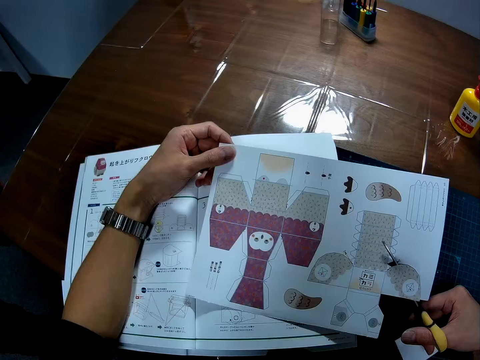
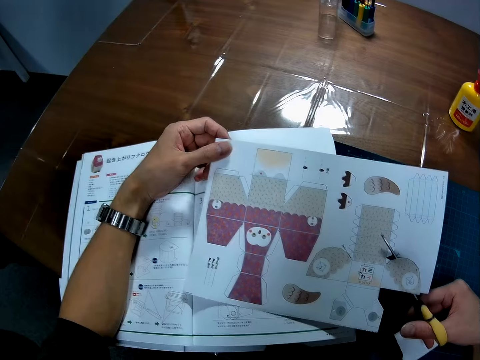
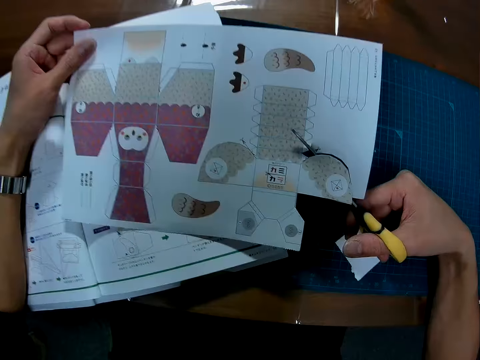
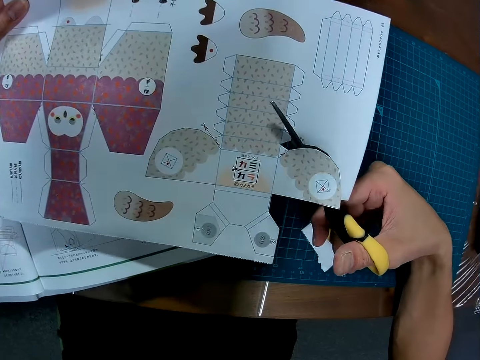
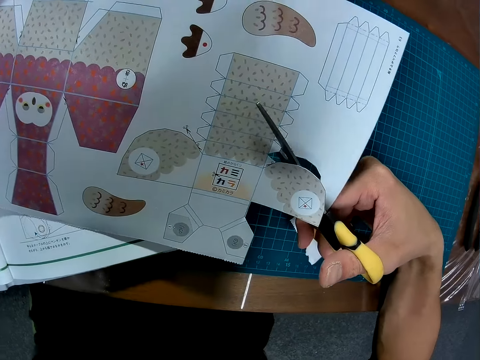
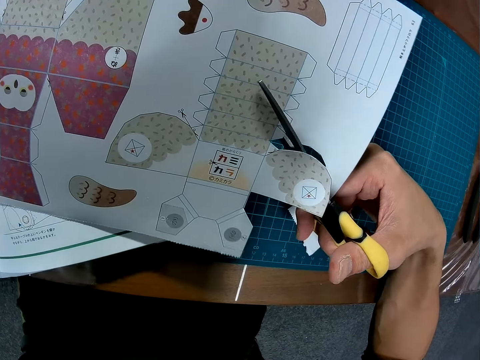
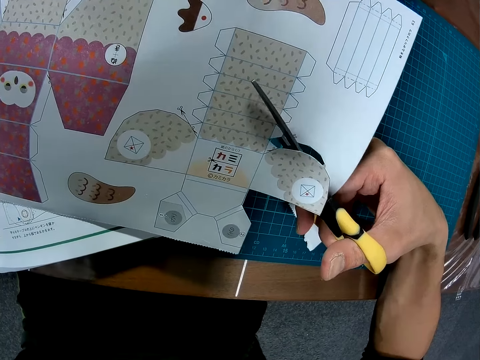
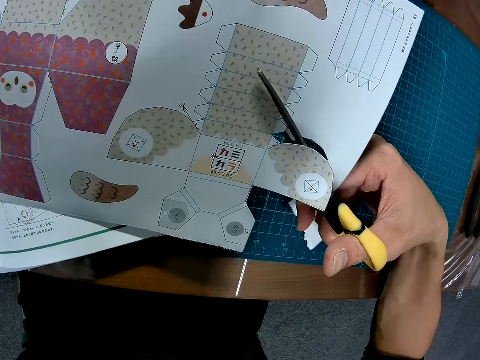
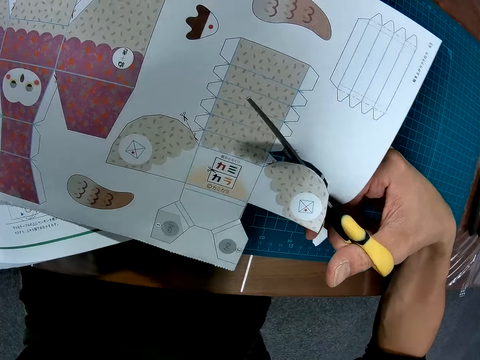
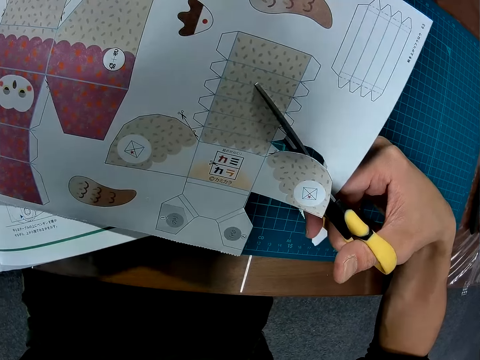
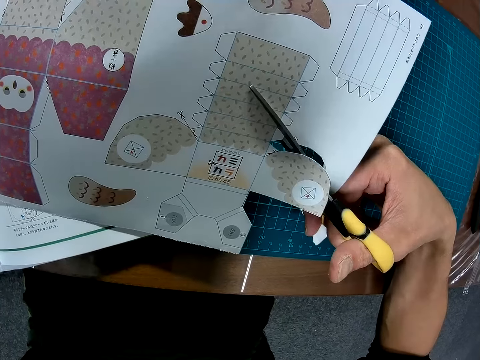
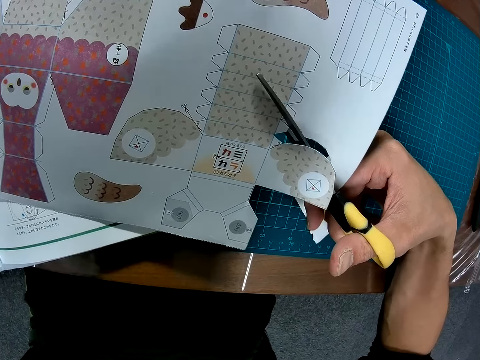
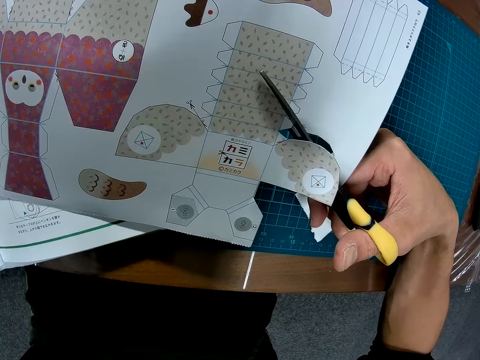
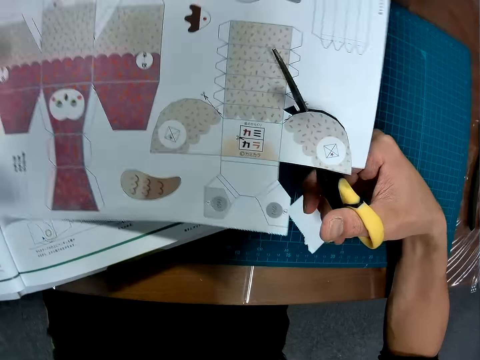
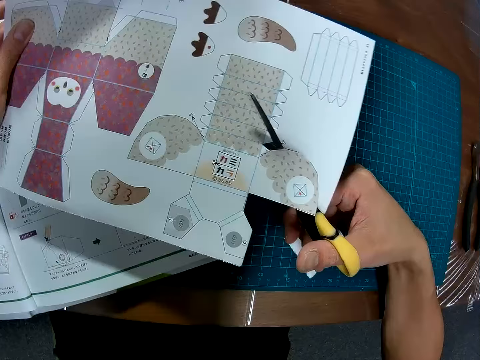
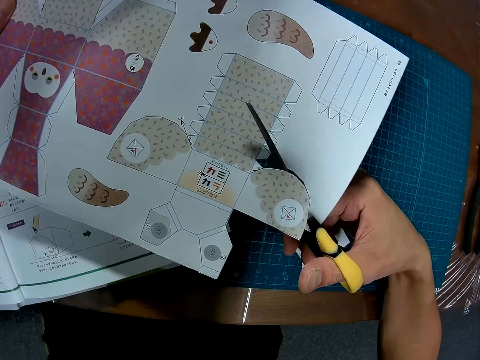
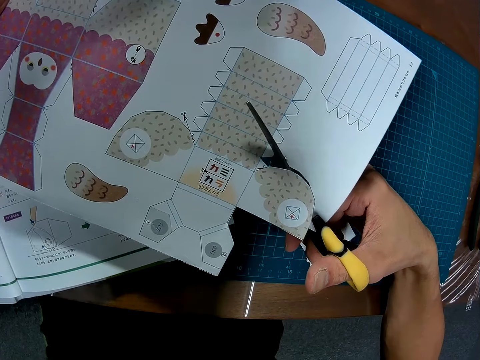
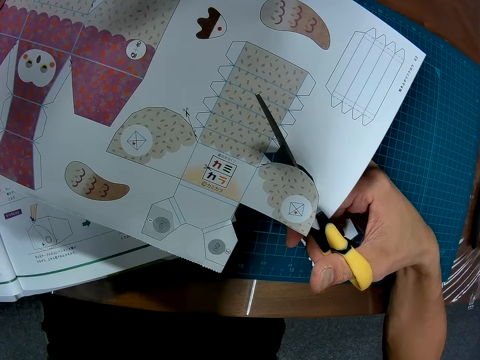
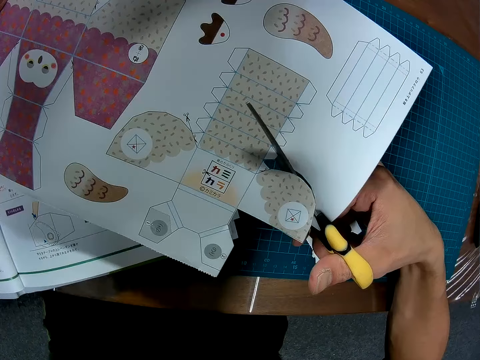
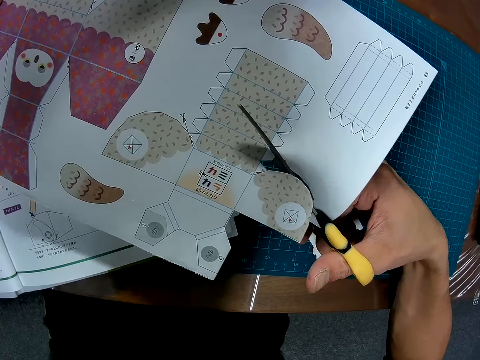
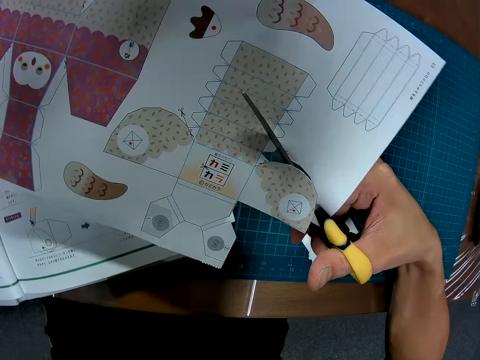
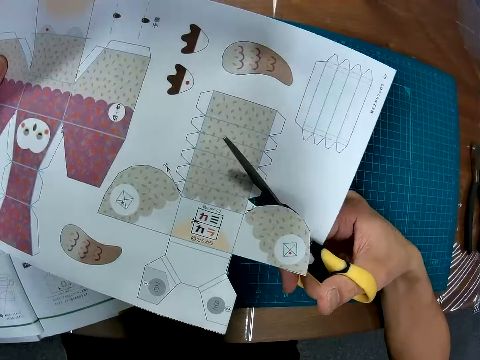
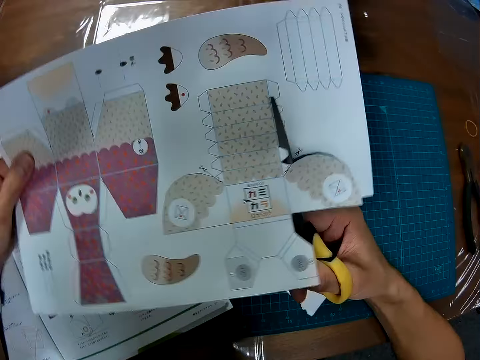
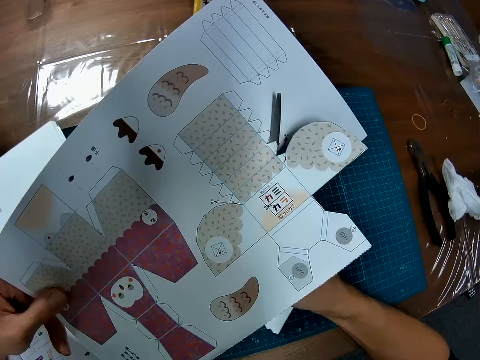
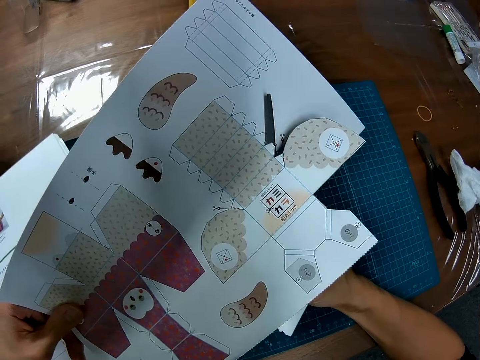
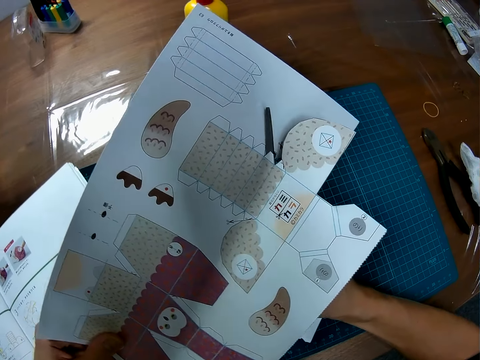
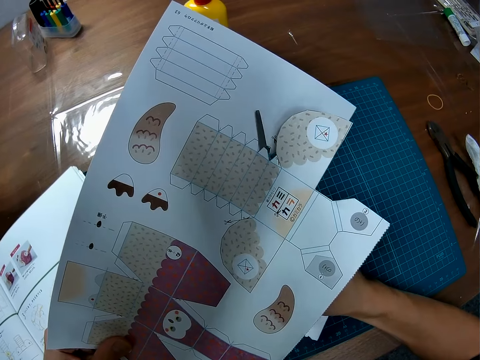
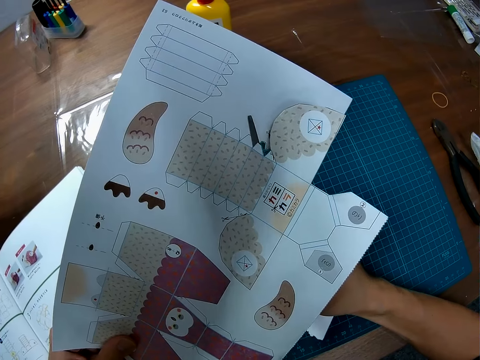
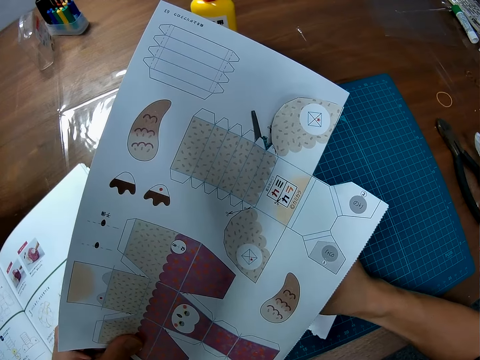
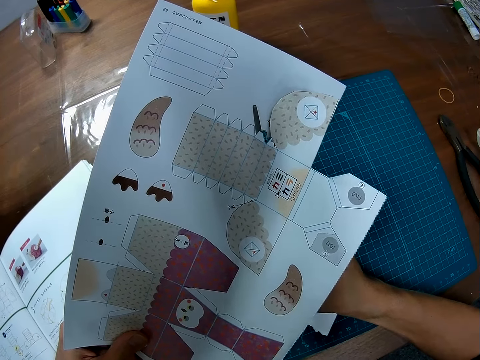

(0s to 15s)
The camera wearer cuts out a puzzle piece with the scissors. He holds a scissor with his right hand and holds a sheet or craft paper with his left hand. He turns the craft paper. He cuts the craft paper with the scissors.

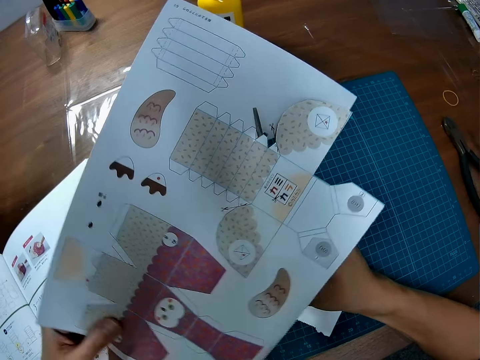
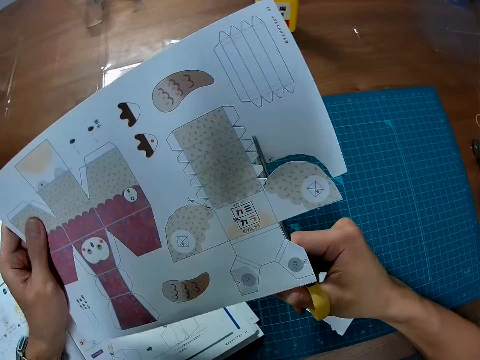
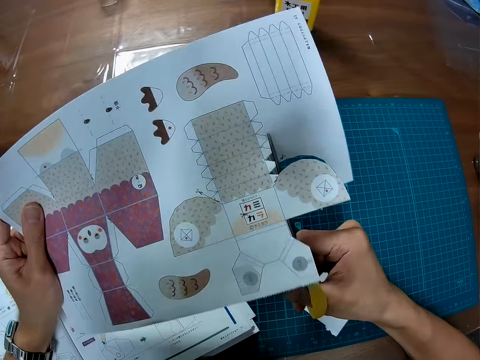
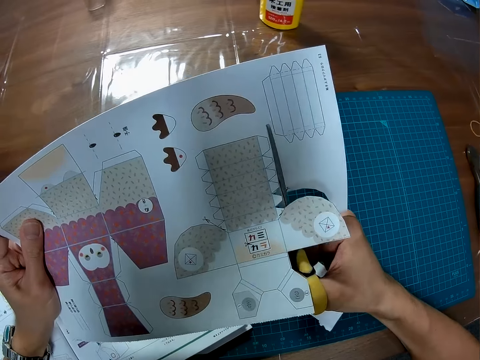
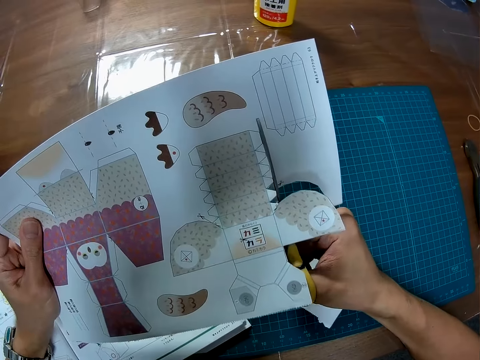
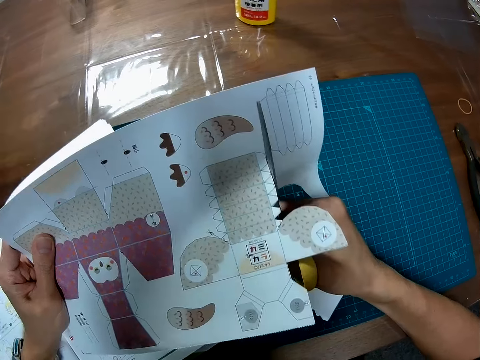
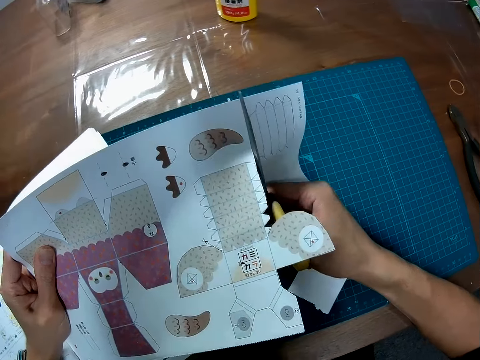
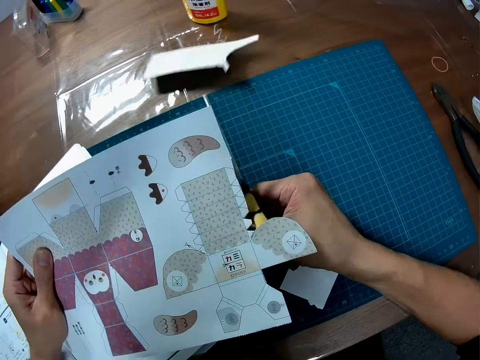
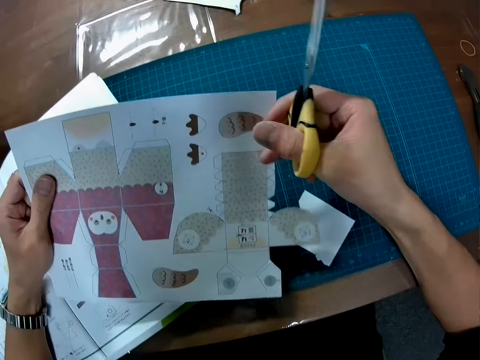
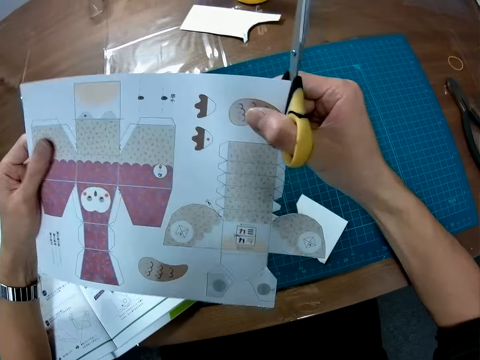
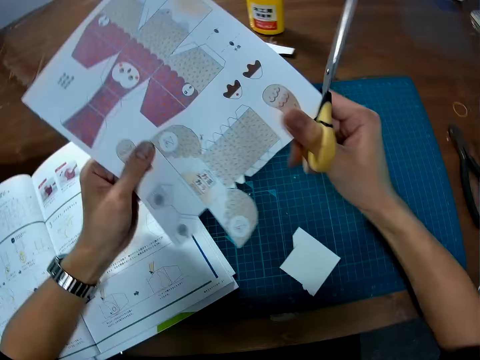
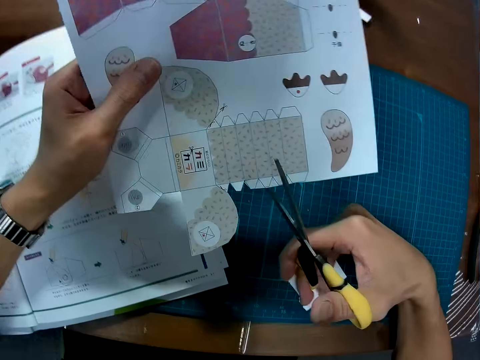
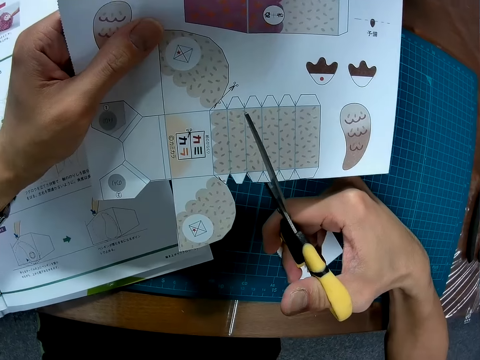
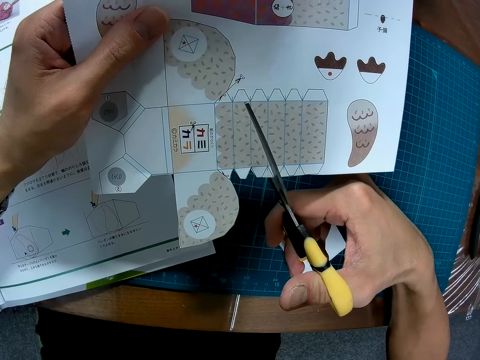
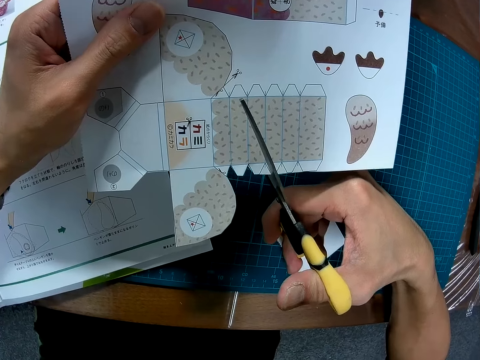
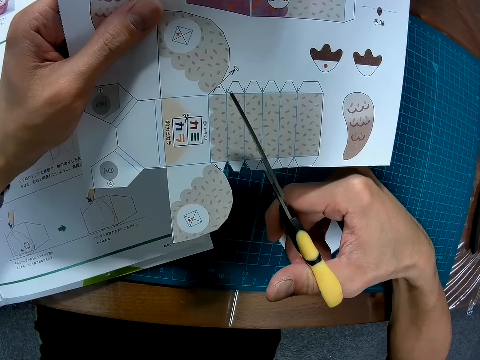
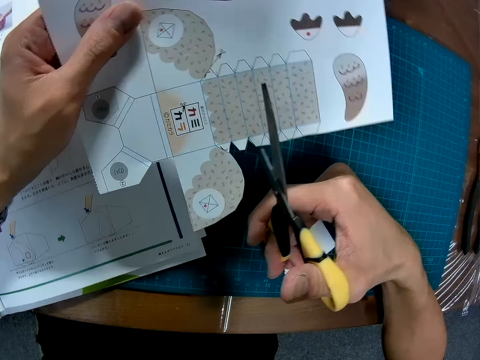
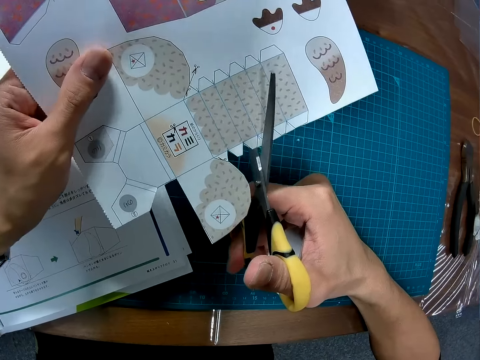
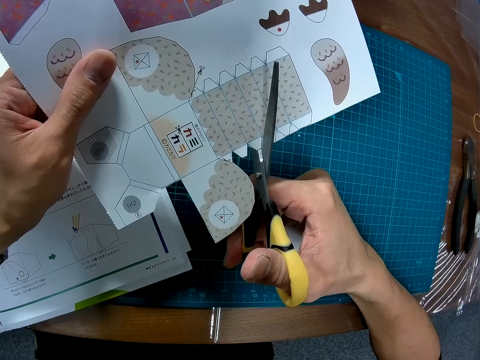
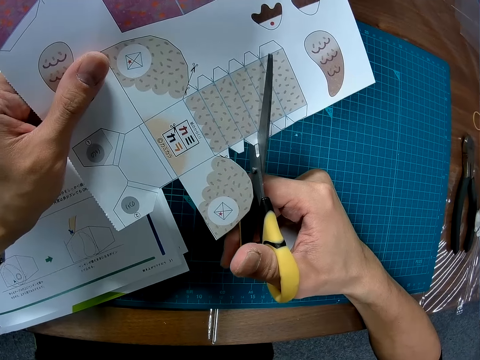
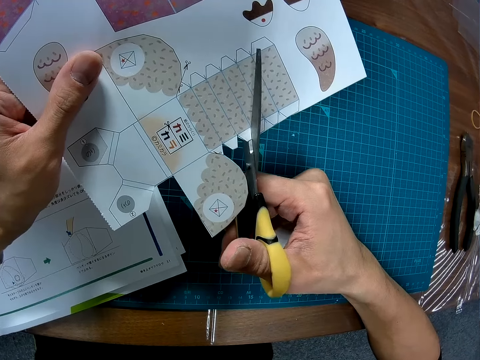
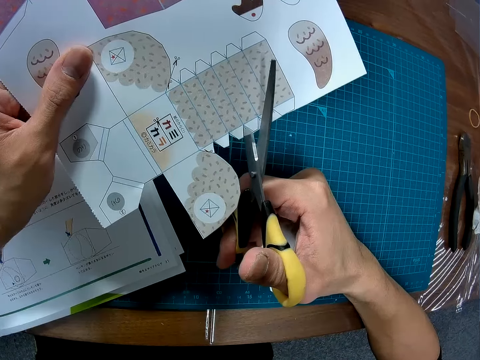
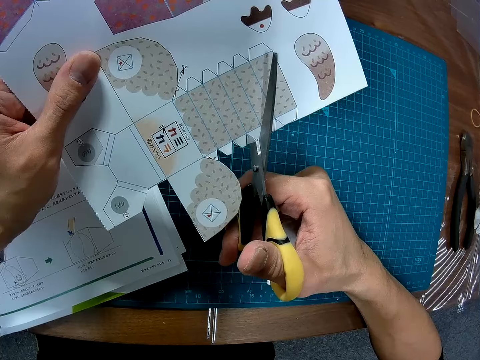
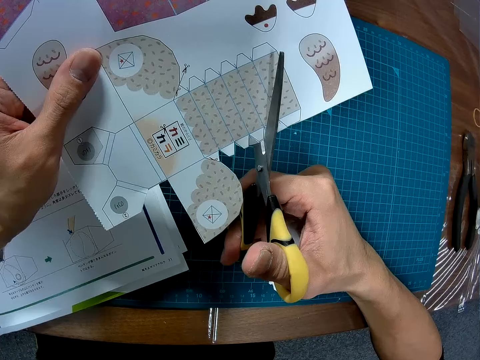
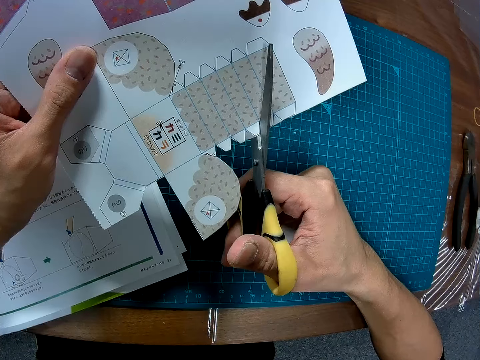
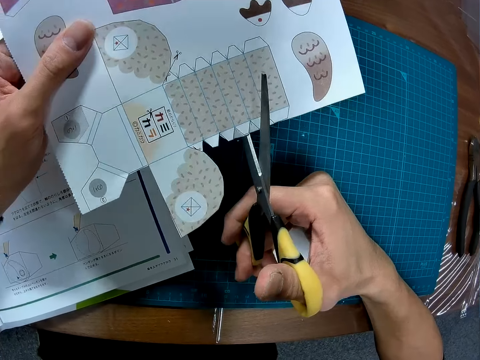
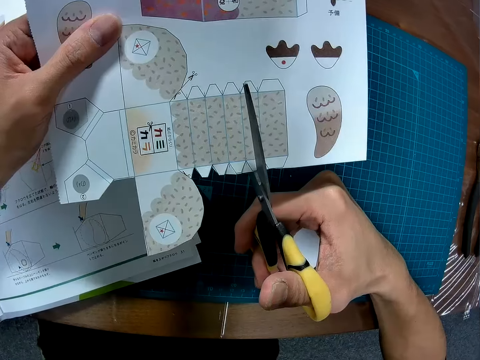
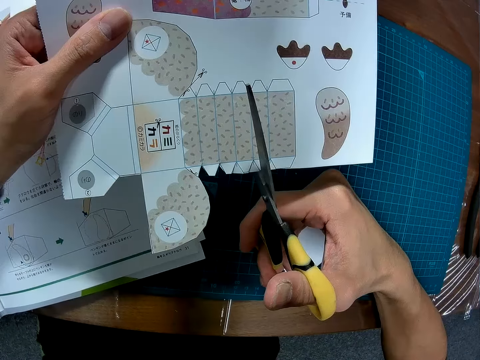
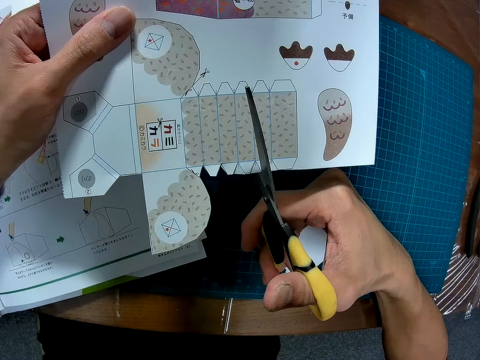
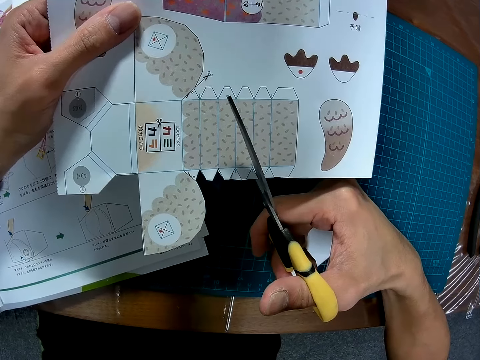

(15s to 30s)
The camera wearer turns the craft paper. He cuts the craft paper with scissors. He turns the sheet. He cuts out the puzzle piece with the scissors.
